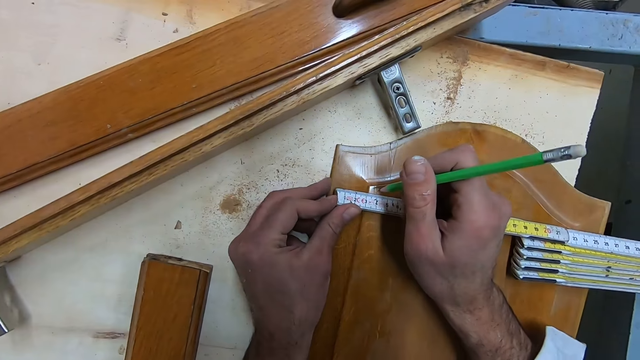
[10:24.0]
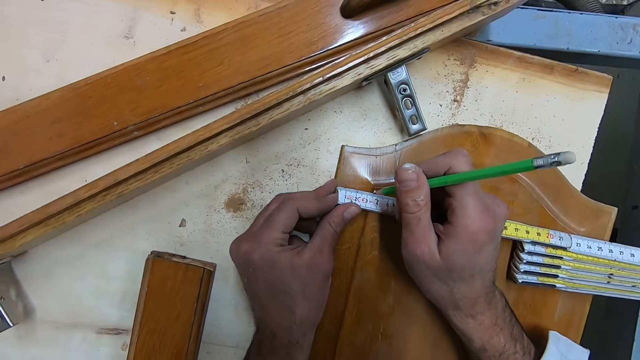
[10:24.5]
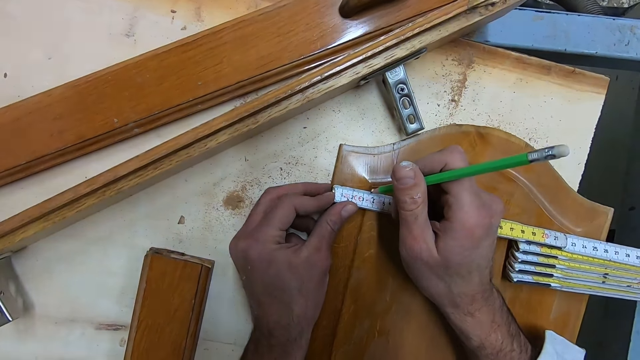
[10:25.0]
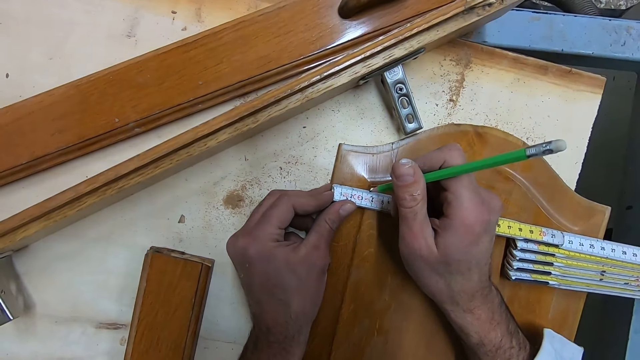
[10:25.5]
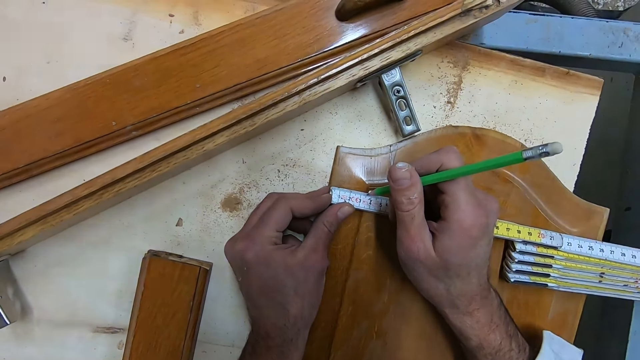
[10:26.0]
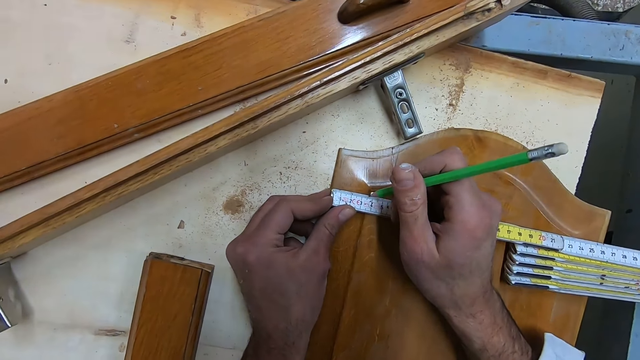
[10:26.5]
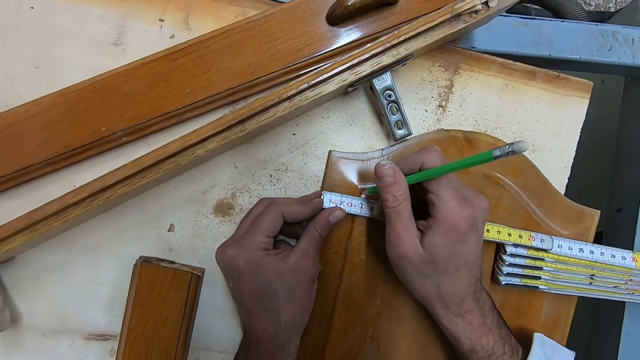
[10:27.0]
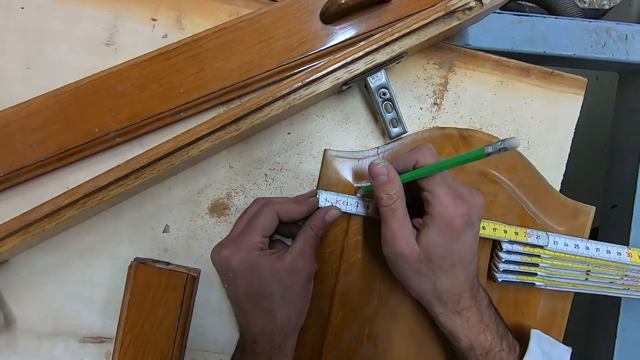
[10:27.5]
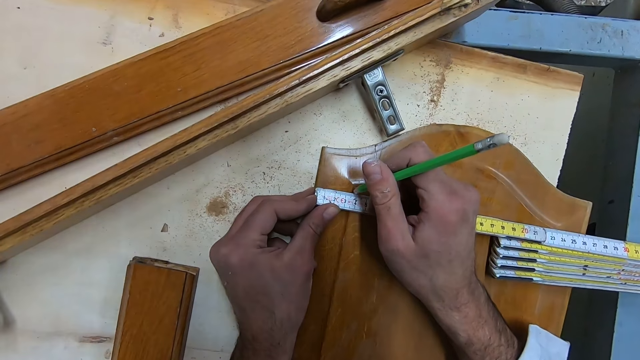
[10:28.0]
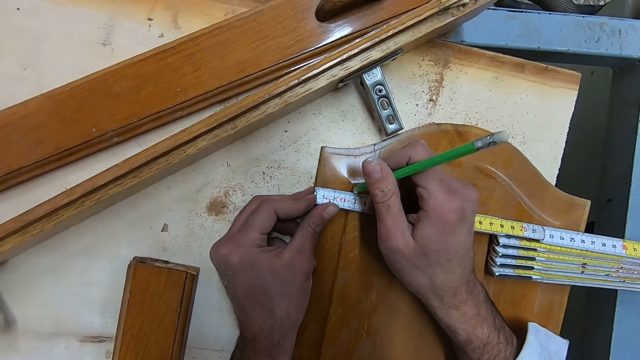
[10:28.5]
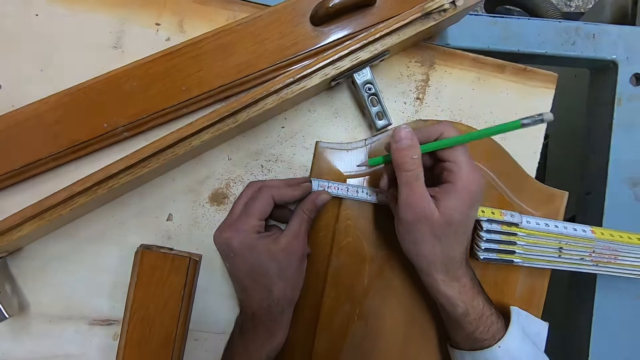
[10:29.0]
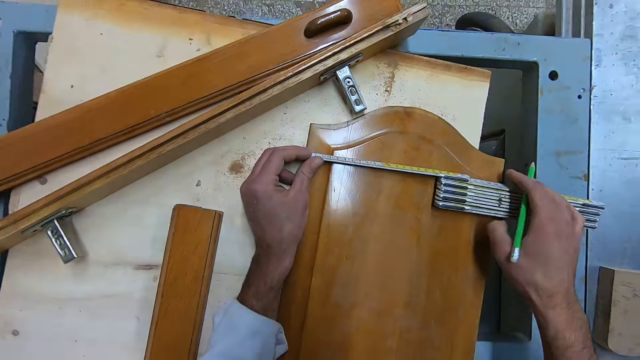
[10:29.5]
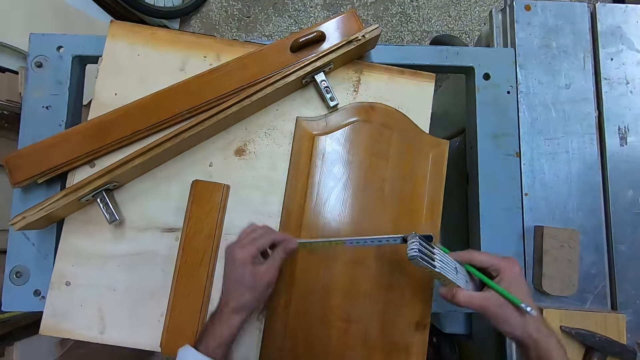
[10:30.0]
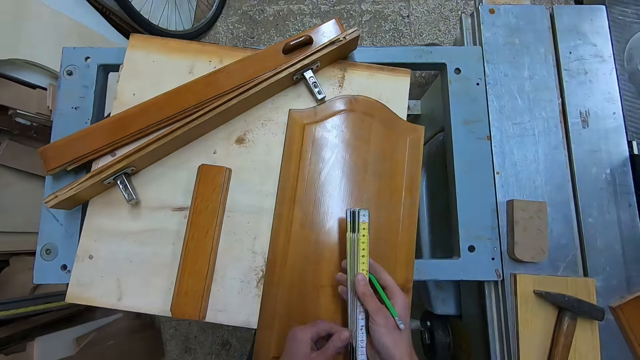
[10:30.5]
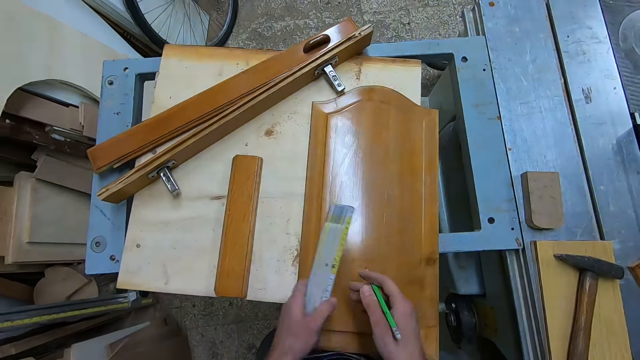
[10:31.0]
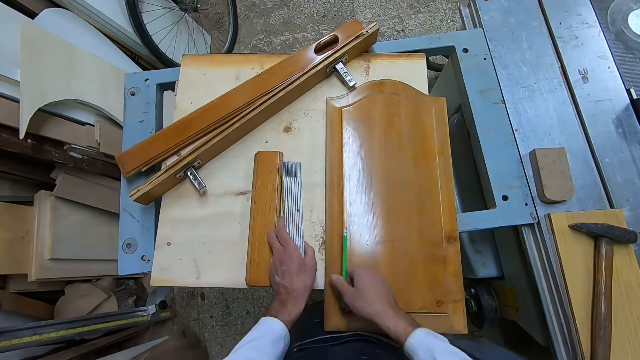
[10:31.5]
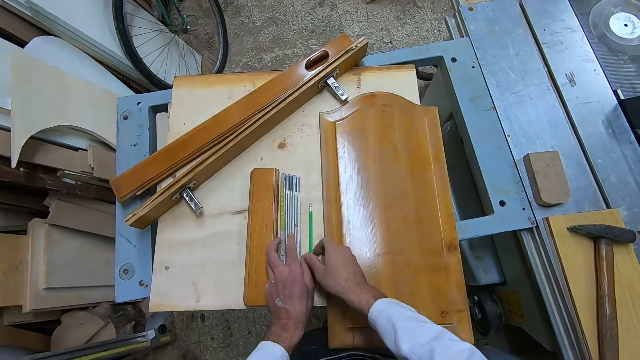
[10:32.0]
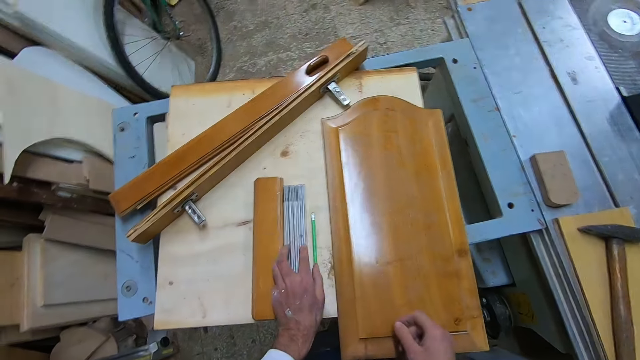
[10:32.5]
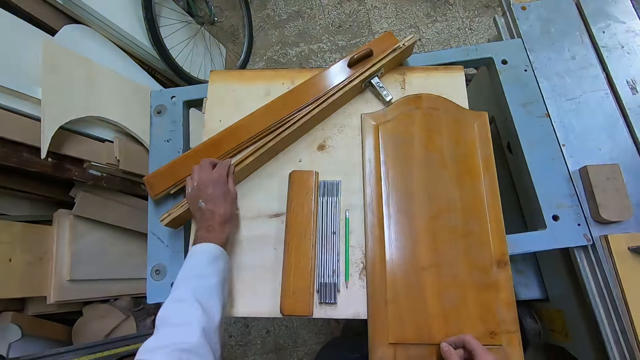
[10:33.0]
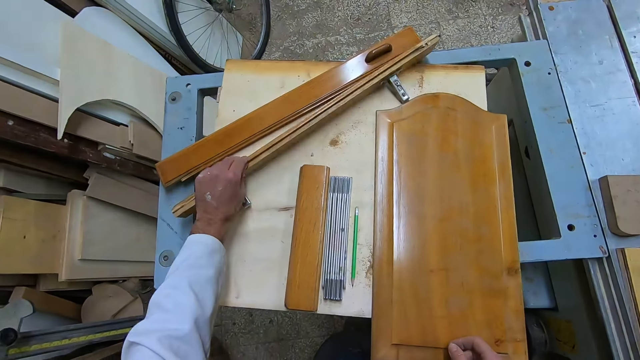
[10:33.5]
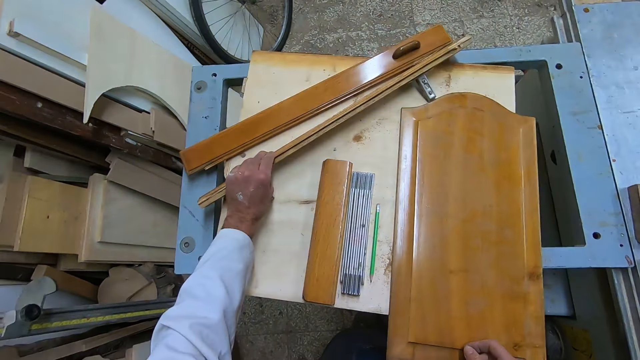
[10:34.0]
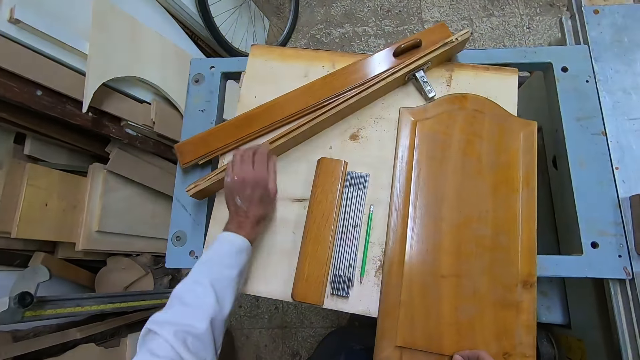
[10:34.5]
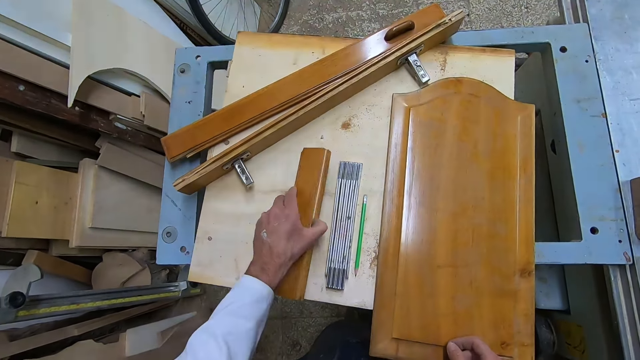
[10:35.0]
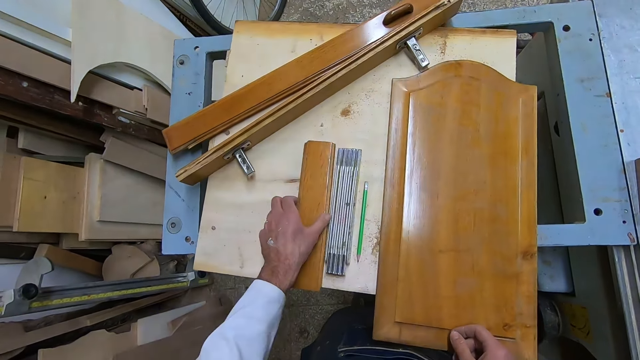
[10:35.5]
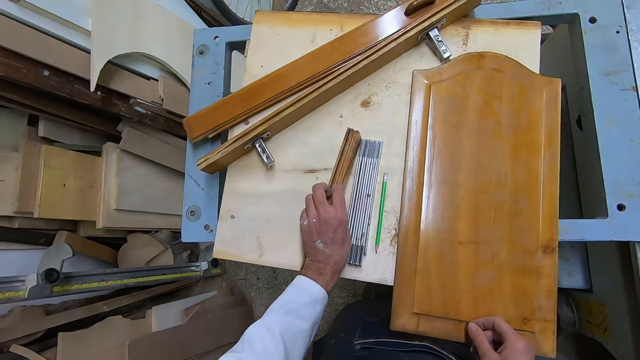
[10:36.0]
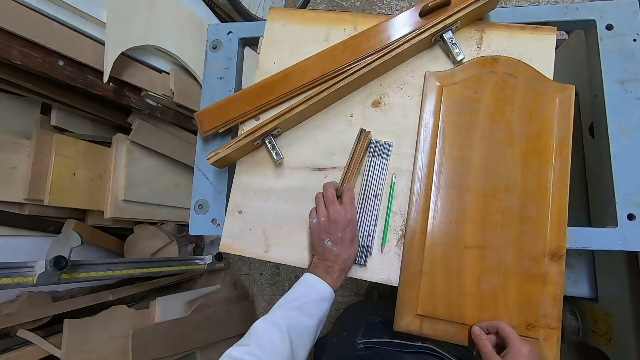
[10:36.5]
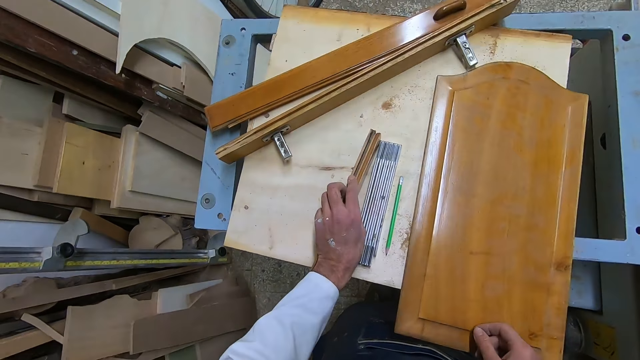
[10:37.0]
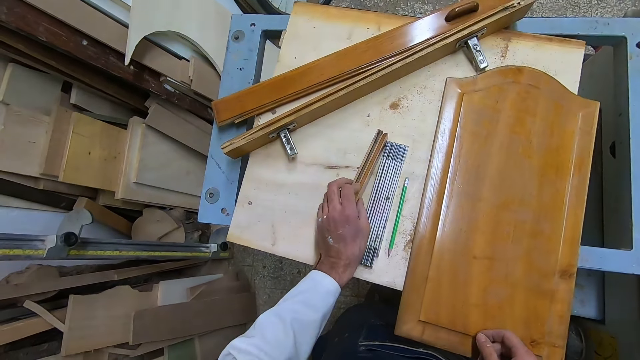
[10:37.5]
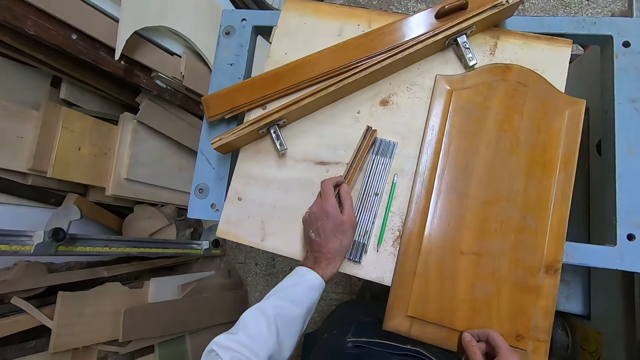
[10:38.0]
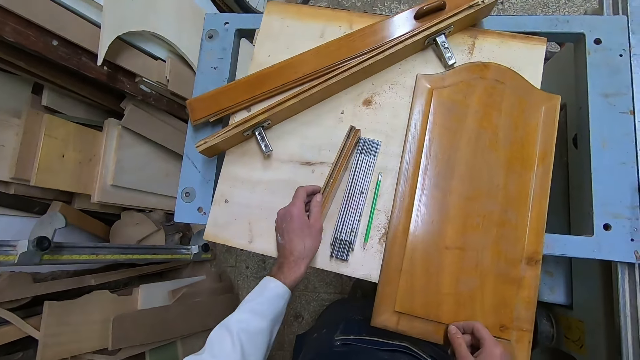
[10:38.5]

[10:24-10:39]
The camera wearer folds back the rhino ruler. They drop the rhino ruler on the board and drop the green pencil on the board. They push other pieces on the bench. They pick up another piece of wood on the board and flip up a smaller piece of wood.

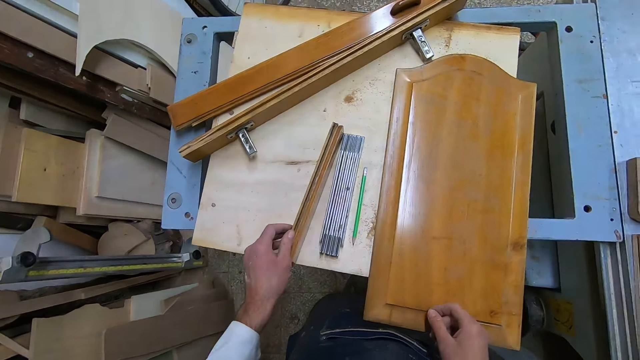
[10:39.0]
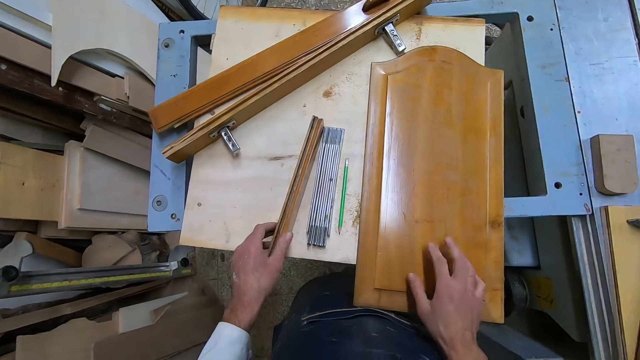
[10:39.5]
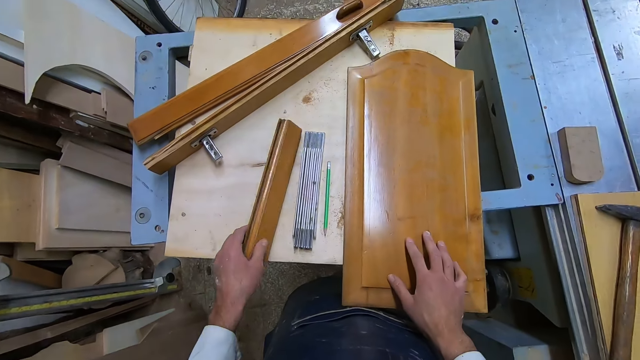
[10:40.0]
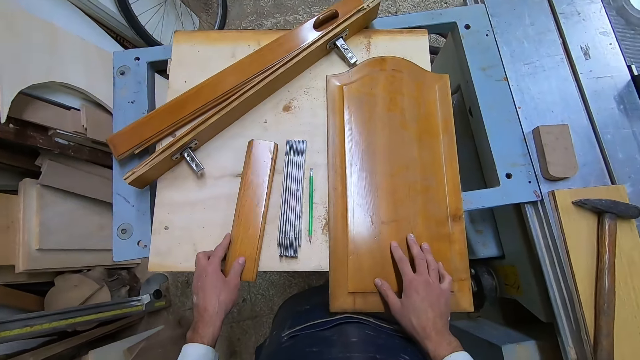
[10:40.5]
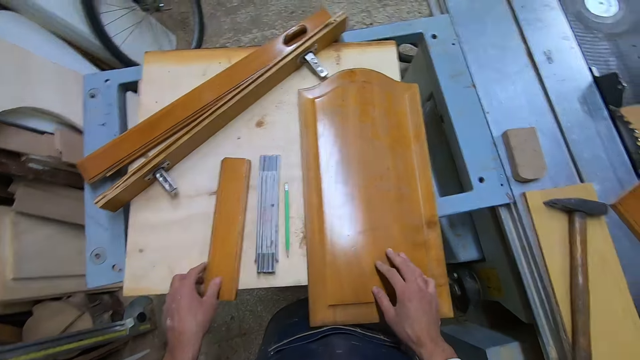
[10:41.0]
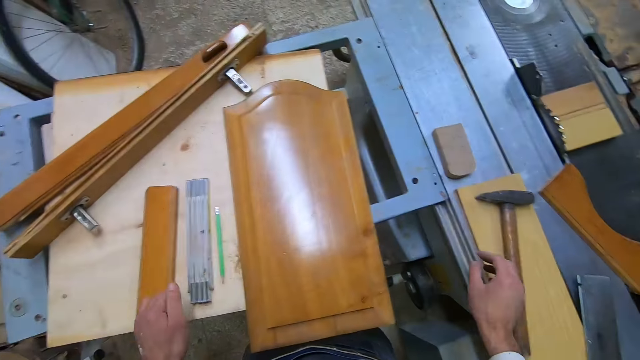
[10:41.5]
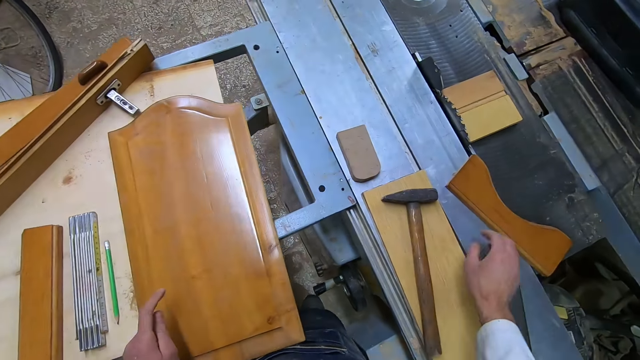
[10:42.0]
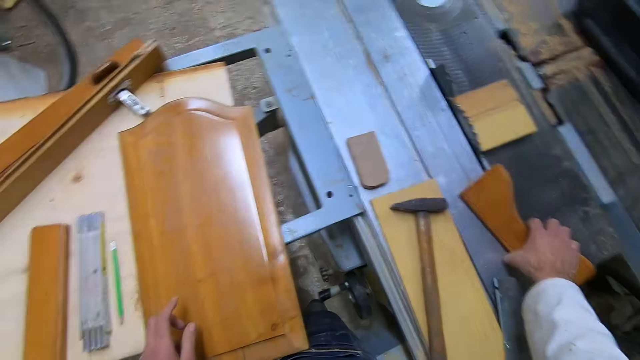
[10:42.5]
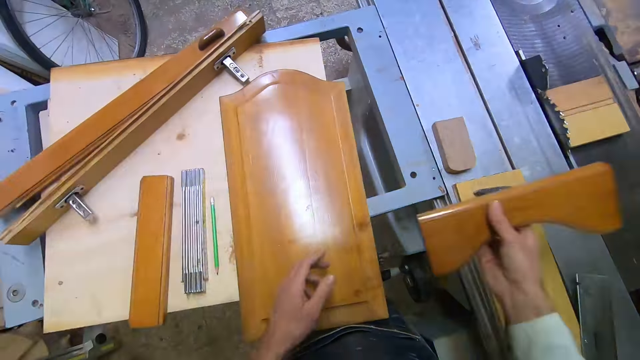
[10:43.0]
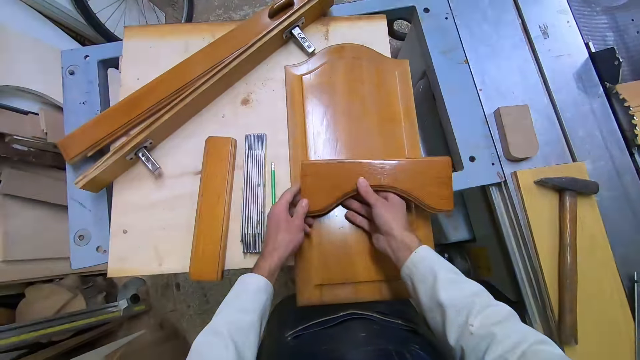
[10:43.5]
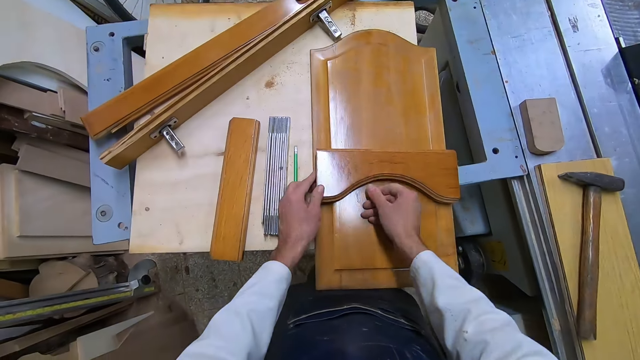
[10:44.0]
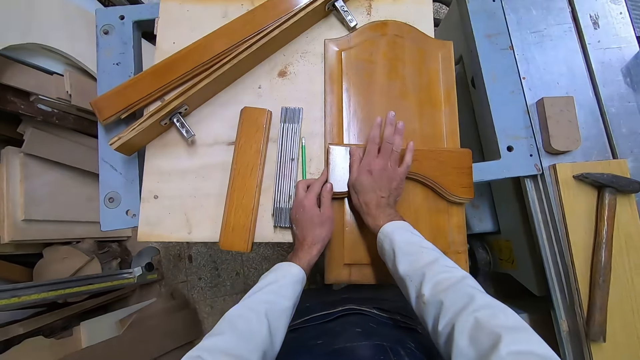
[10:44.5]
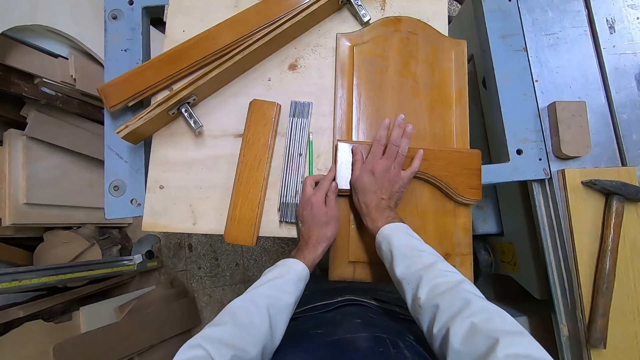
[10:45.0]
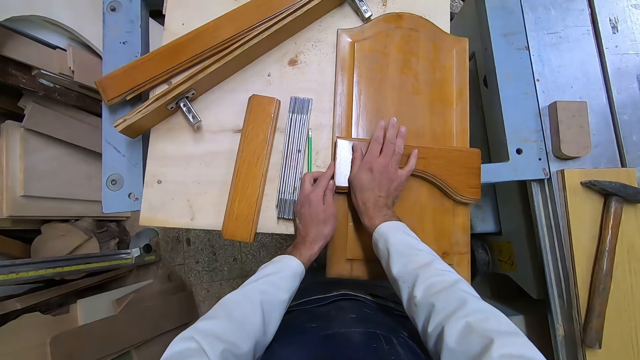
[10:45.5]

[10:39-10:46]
The camera wearer holds the bigger piece. He moves his hand from the bigger piece. He picks up a smaller piece of wood with his right hand and places the smaller piece of wood on the flat piece of wood.
